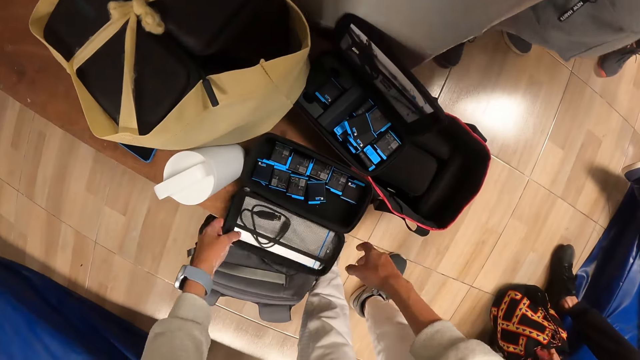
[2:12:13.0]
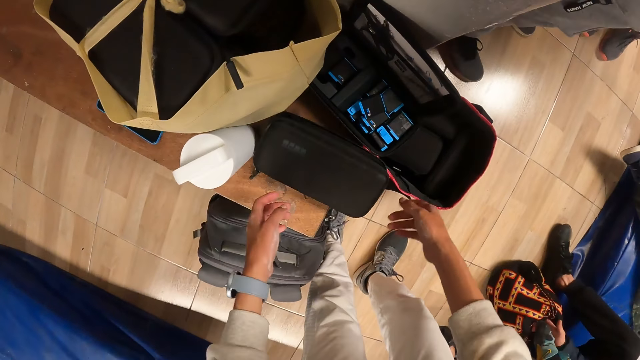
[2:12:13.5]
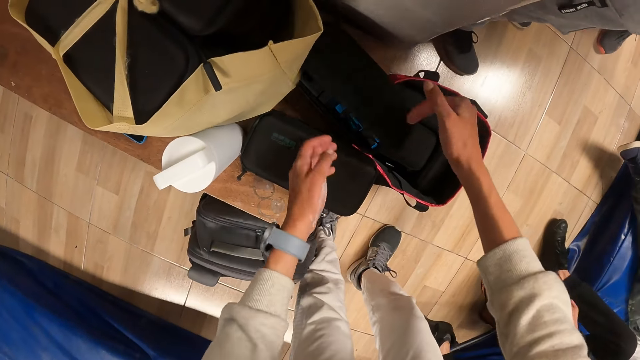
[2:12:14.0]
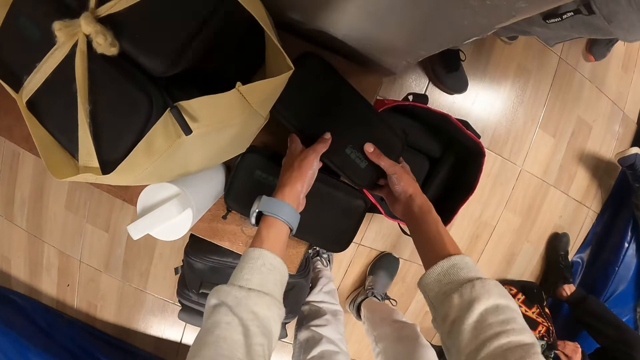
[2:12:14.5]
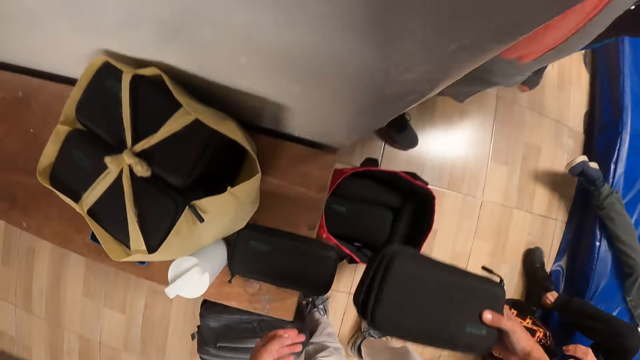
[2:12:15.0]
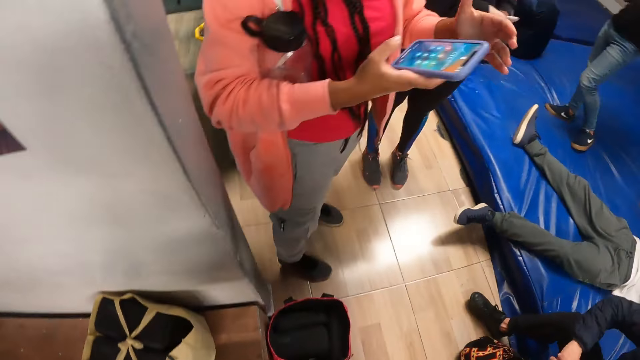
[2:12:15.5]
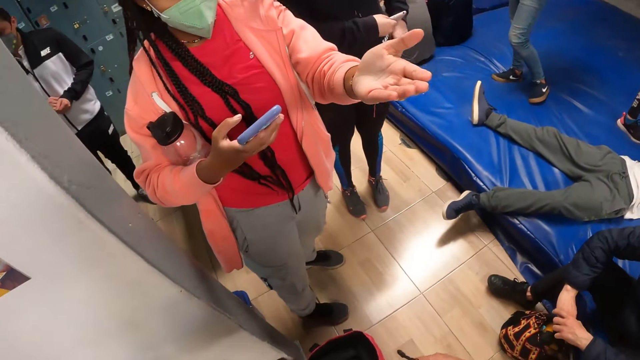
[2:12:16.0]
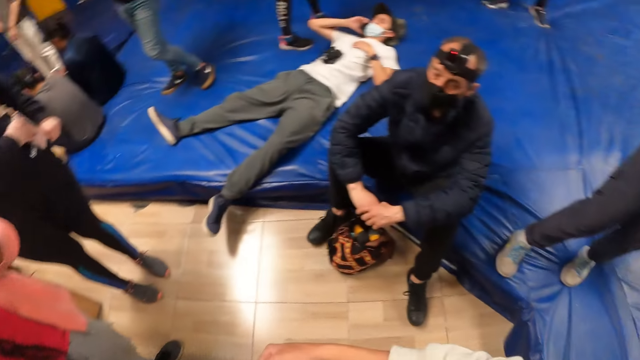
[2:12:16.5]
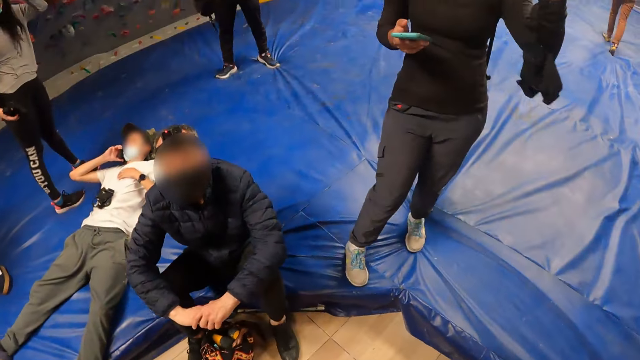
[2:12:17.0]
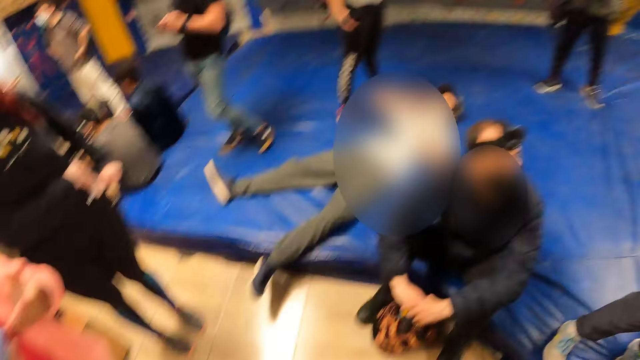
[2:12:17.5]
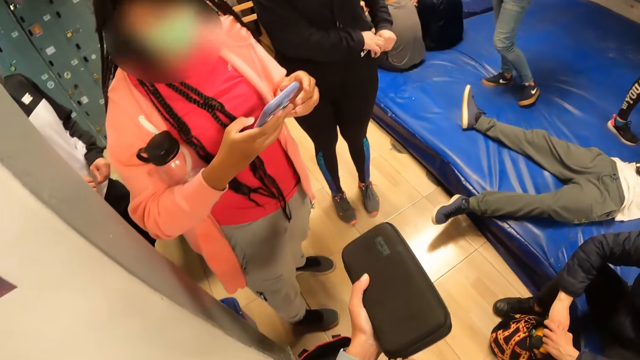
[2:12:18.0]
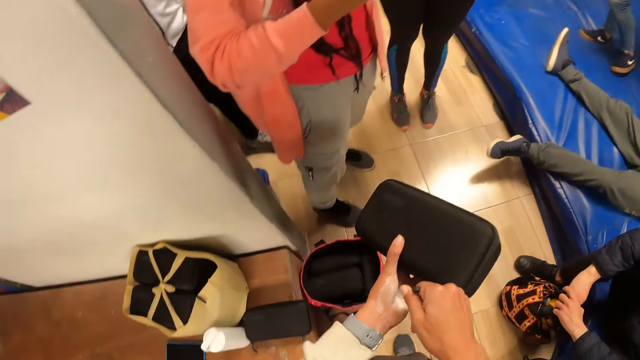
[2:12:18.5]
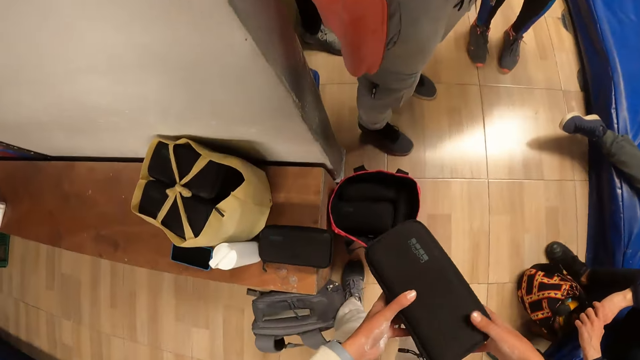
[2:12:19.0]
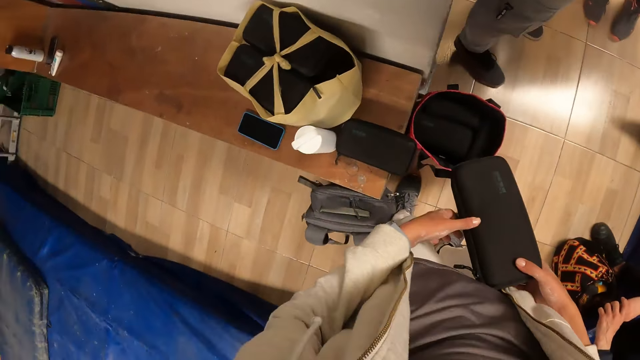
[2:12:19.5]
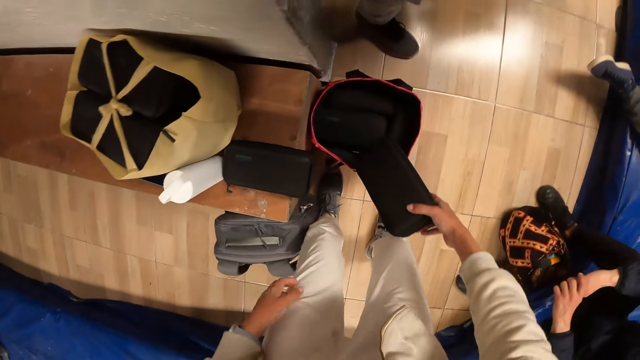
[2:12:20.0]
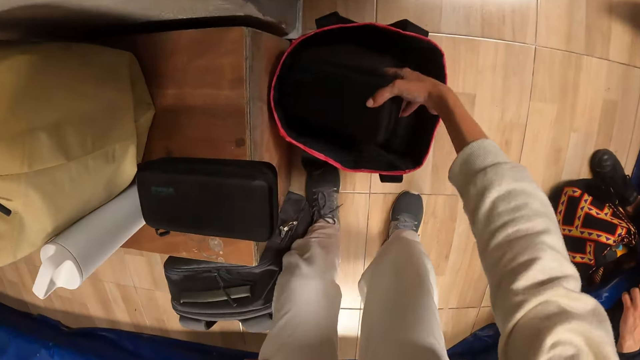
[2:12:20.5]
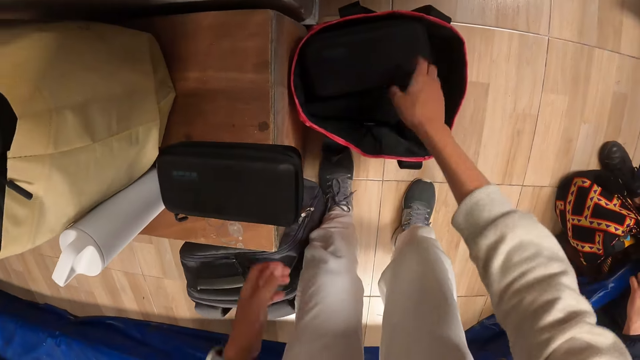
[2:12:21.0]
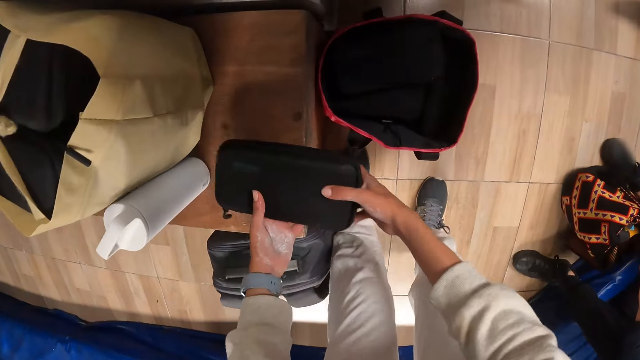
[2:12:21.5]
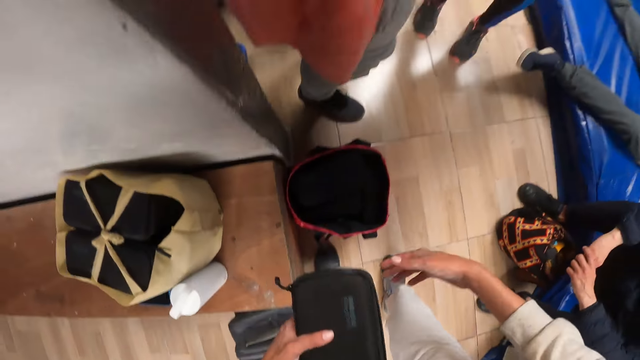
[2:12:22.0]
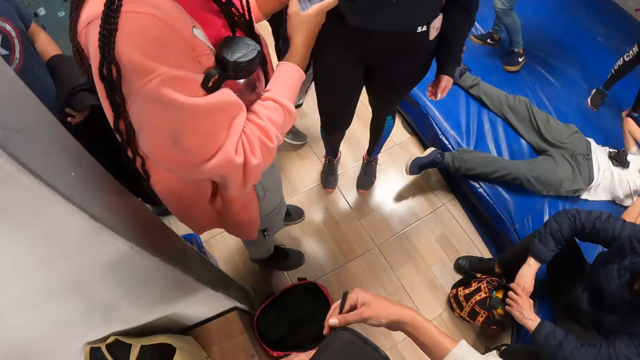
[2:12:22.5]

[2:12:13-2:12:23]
The camera wearer closes the pouch on the bench with both hands. He closes the pouch on the bench with his right hand. He picks up the pouch on the bench with his right hand. He looks around the room. He zips the pouch in his left hand with his right hand. He drops the pouch in a shopping bag on the floor with his right hand. He picks up the pouch on the bench with both hands.

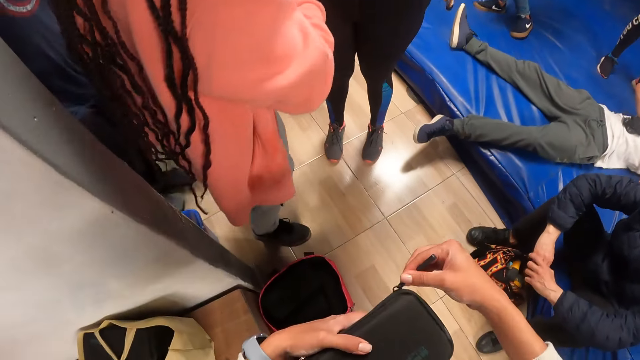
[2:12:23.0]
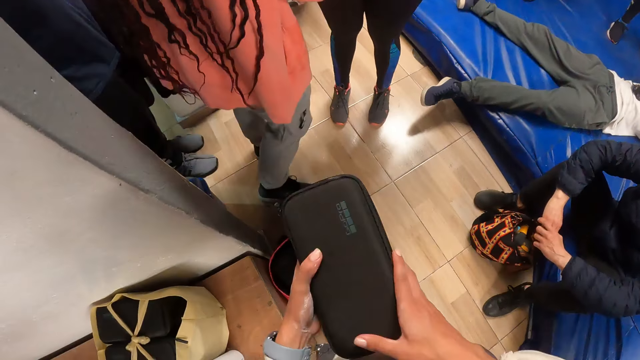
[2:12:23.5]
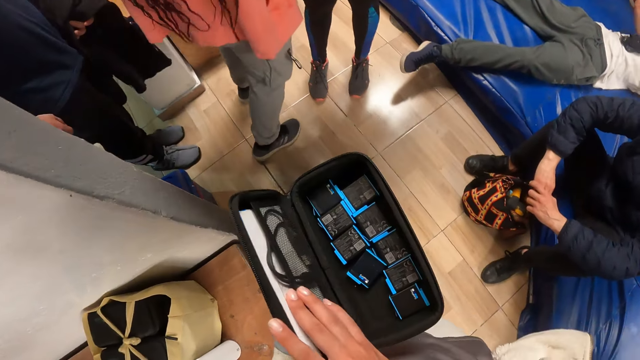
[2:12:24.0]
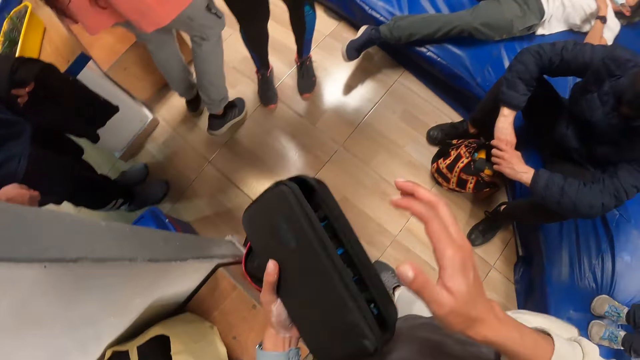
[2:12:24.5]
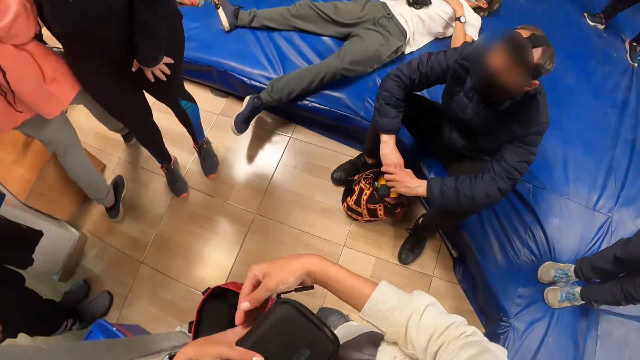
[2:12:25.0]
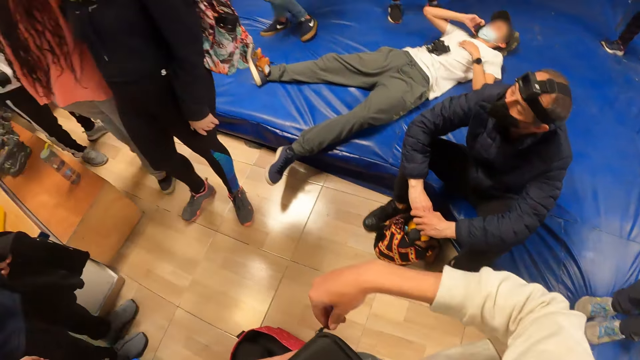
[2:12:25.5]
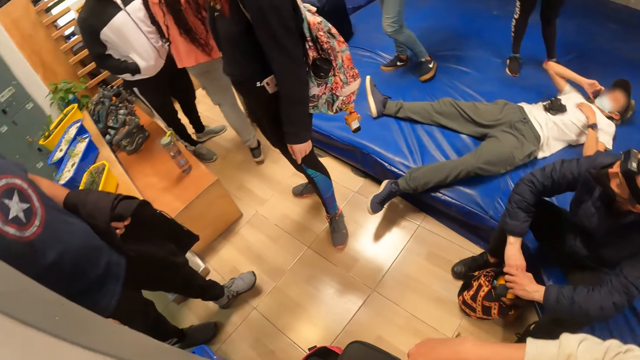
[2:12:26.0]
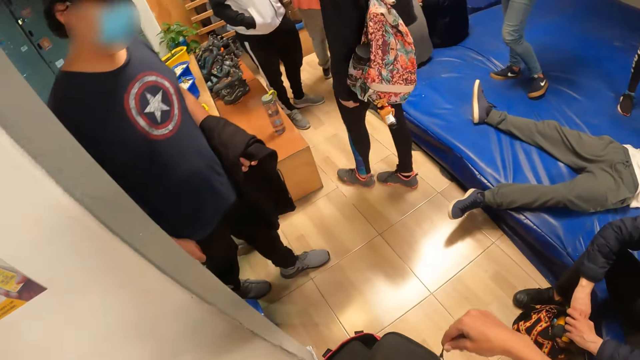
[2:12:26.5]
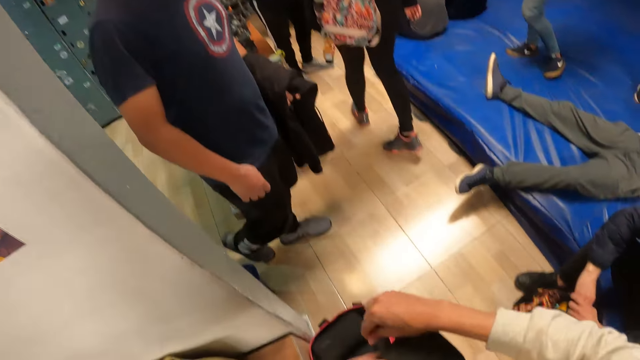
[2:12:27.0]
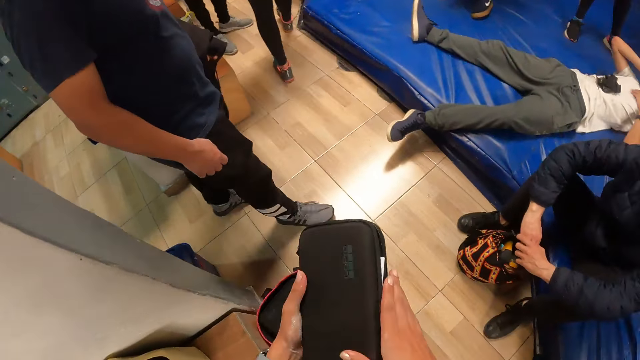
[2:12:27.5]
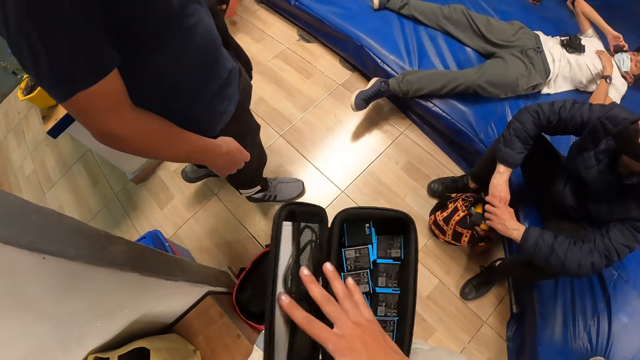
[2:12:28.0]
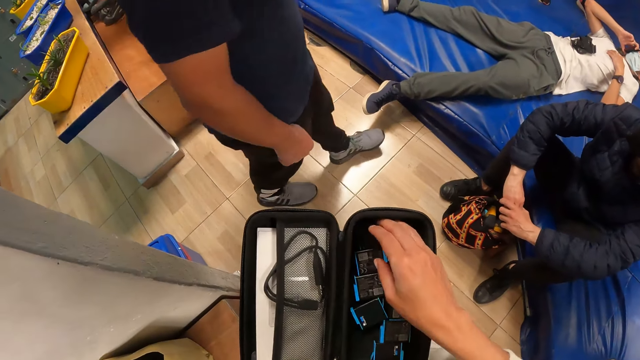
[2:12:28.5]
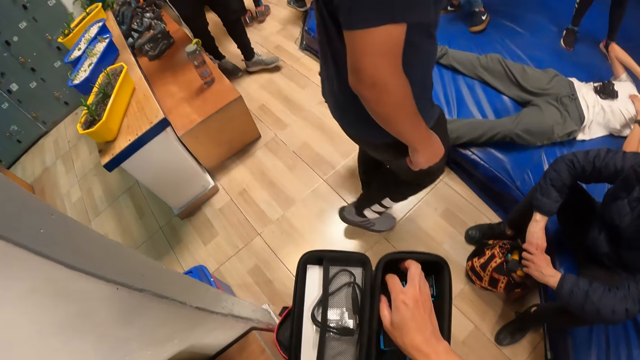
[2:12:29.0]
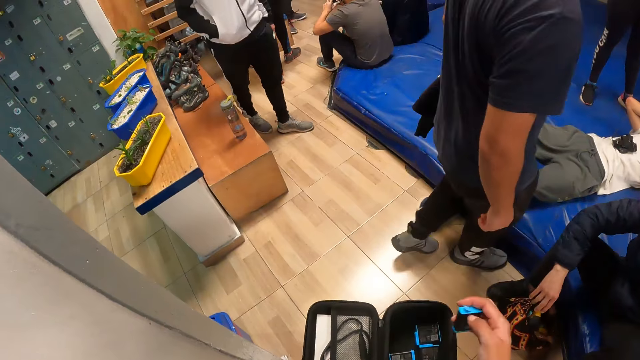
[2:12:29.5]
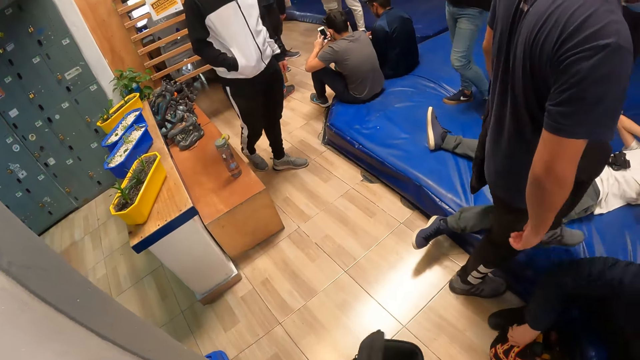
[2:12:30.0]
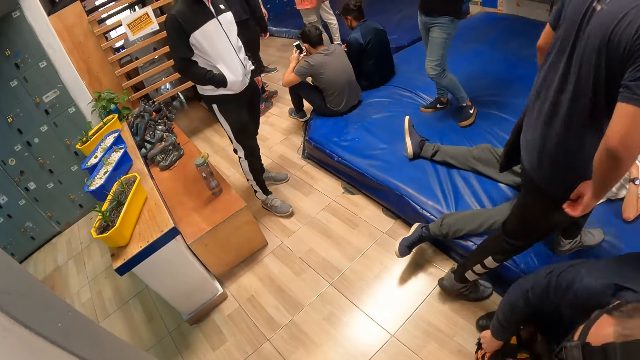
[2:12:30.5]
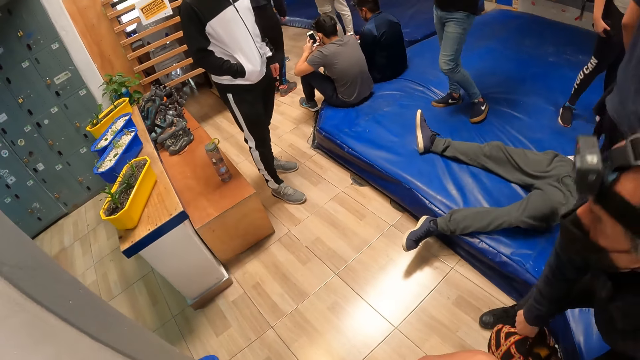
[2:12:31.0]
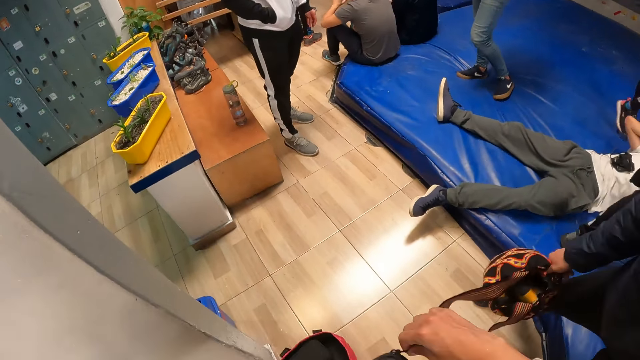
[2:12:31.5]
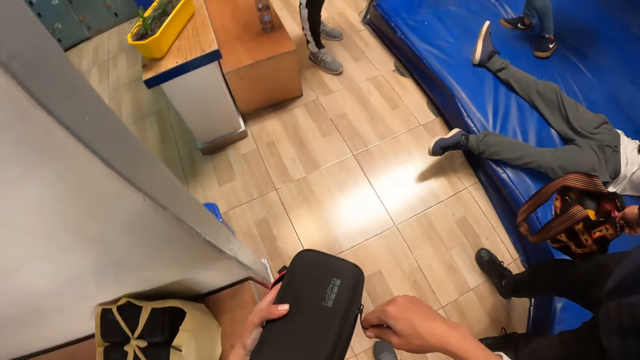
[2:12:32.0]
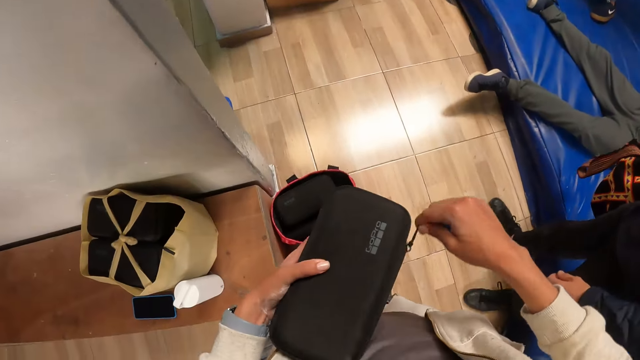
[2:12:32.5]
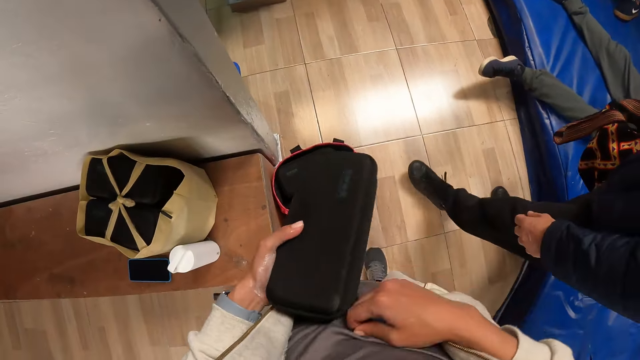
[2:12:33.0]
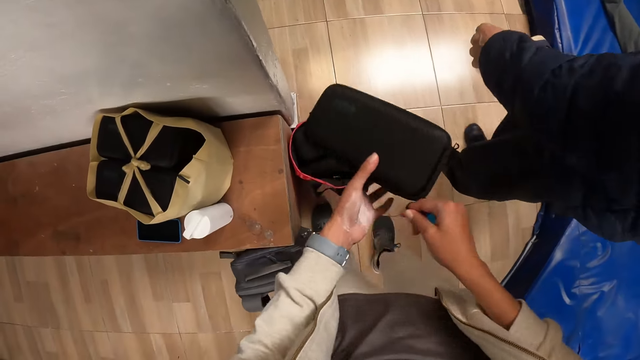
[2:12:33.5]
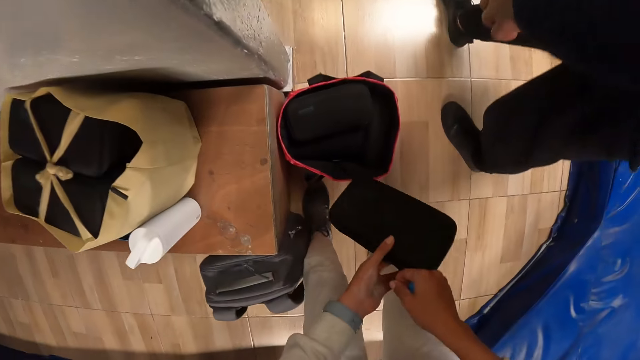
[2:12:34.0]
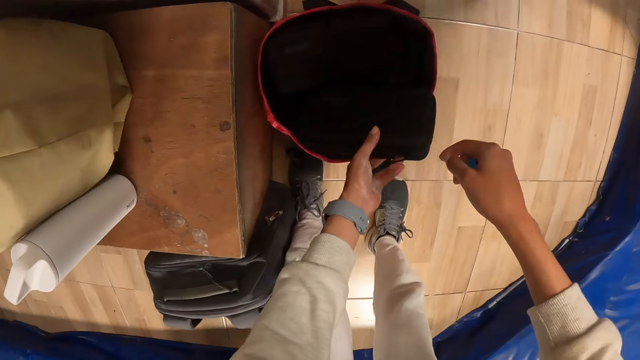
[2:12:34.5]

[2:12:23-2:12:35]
The camera wearer holds the pouch zip with his right hand. He opens the pouch in his left hand with his right hand. He closes the pouch in his left hand with his right hand. He zips the pouch in his left hand with his right hand. He unzips the pouch in his left hand with his right hand. He opens the pouch in his left hand with his right hand. He looks inside the camera bag. He picks a cartridge from the pouch in his left hand with his right hand. He opens the pouch in his left hand with his left hand. He zips the pouch in his left hand with his right hand. He closes the camera bag. He drops the pouch in the bag on the floor with his left hand.
